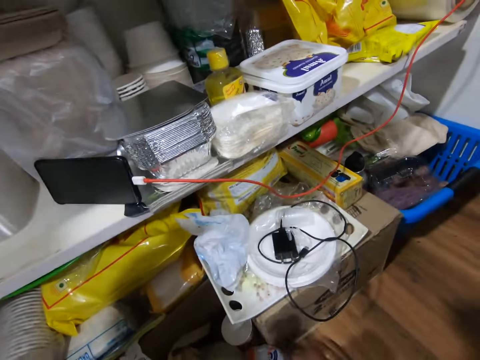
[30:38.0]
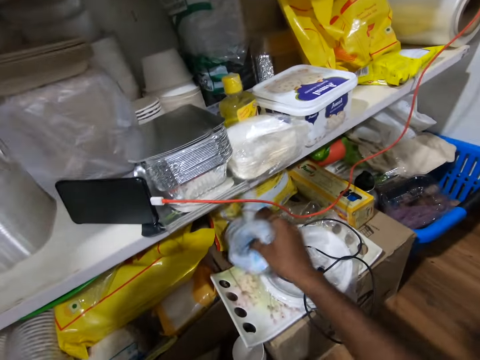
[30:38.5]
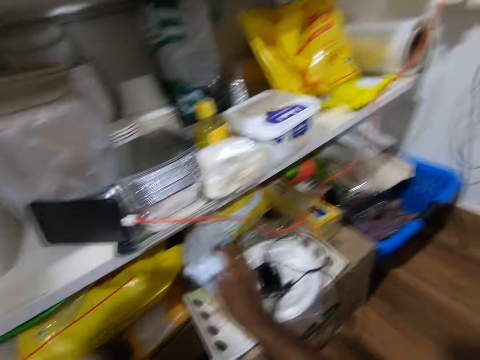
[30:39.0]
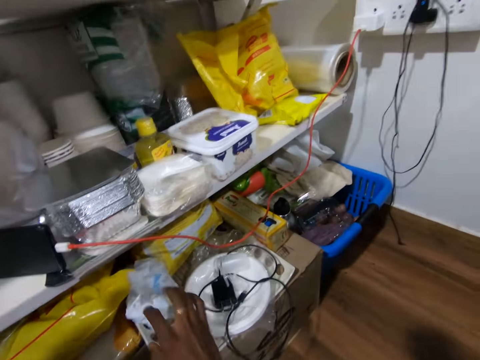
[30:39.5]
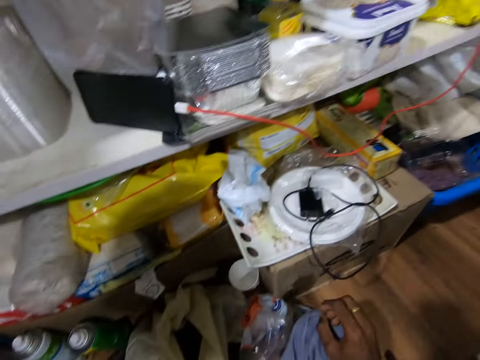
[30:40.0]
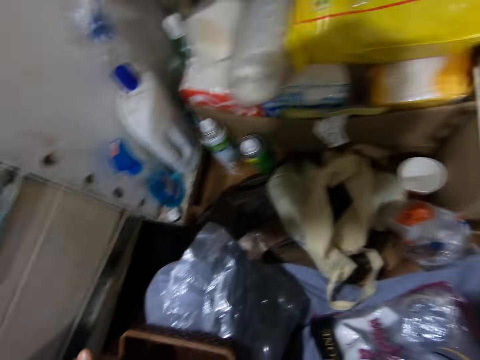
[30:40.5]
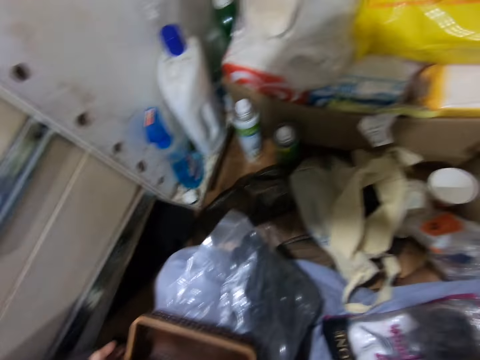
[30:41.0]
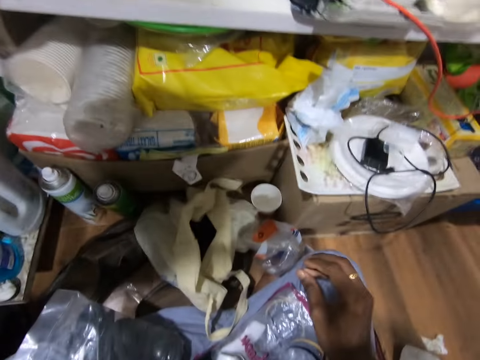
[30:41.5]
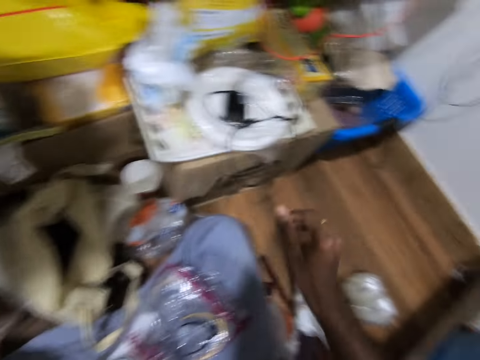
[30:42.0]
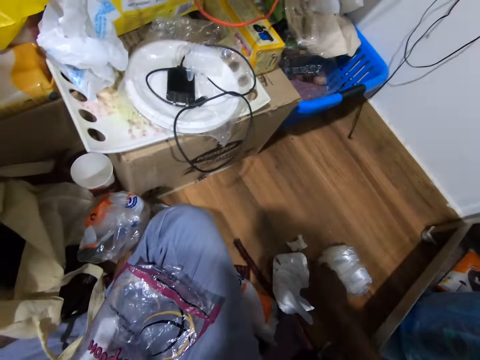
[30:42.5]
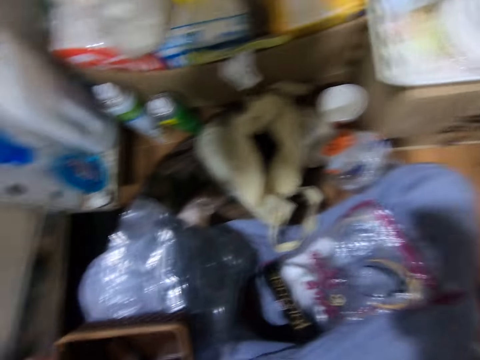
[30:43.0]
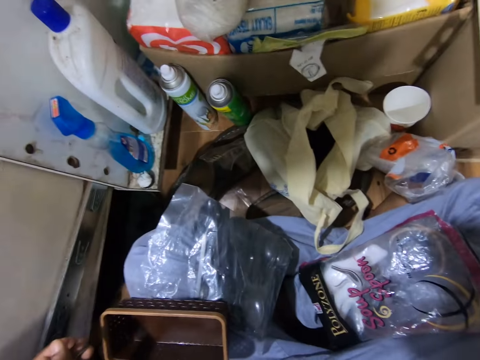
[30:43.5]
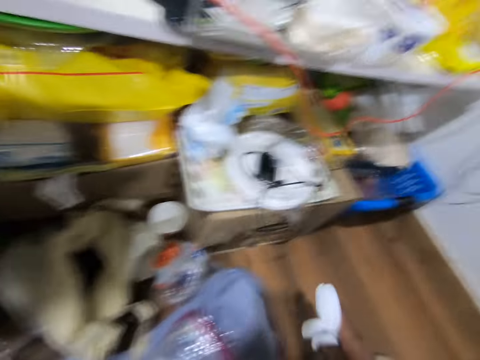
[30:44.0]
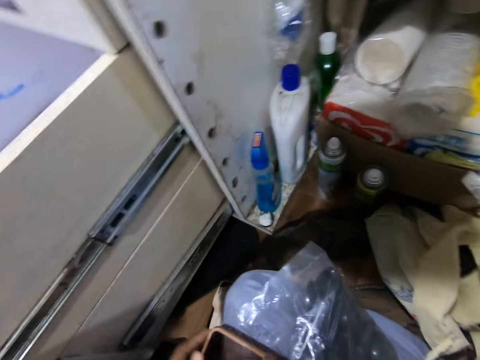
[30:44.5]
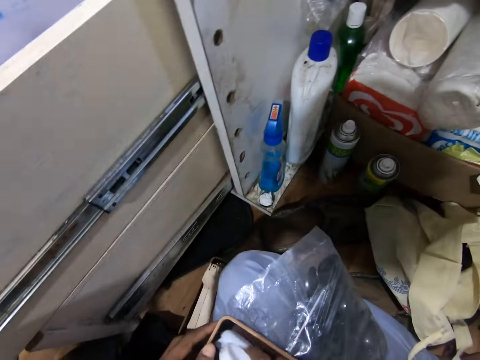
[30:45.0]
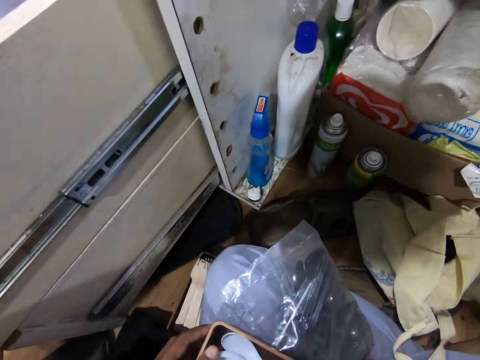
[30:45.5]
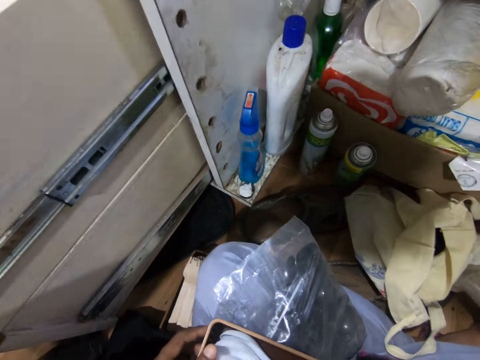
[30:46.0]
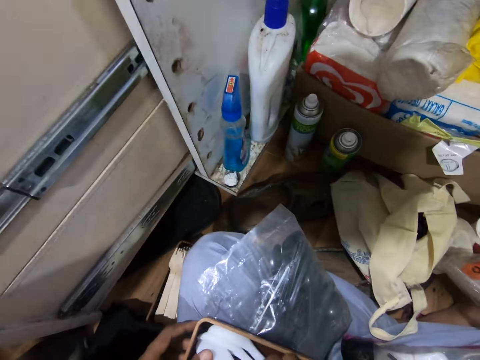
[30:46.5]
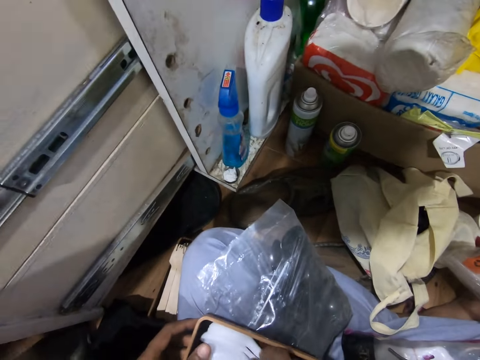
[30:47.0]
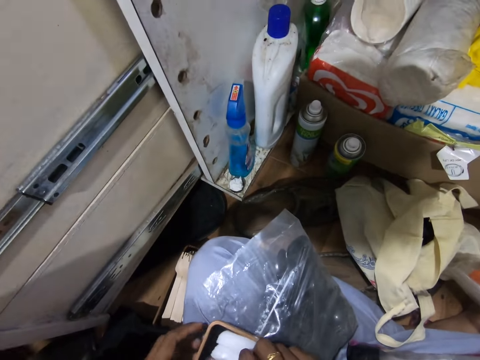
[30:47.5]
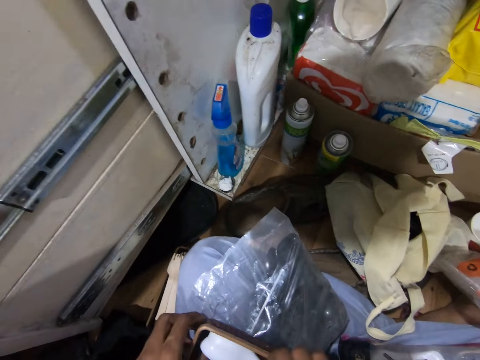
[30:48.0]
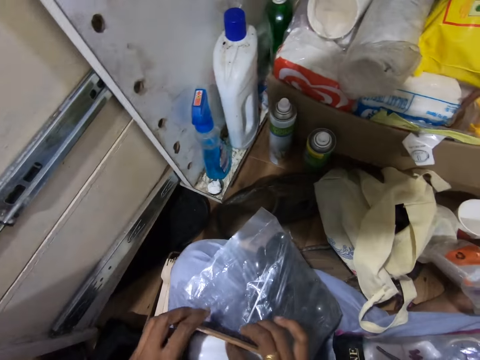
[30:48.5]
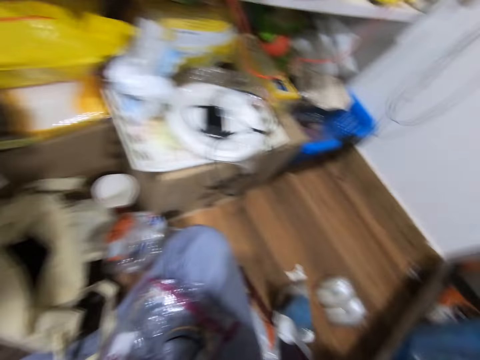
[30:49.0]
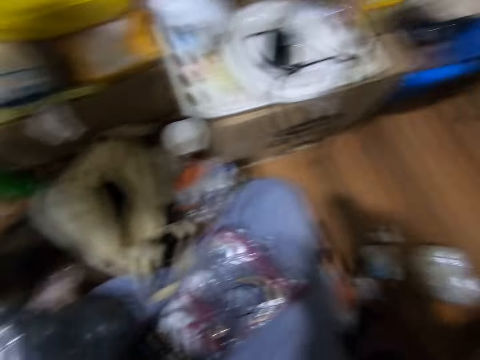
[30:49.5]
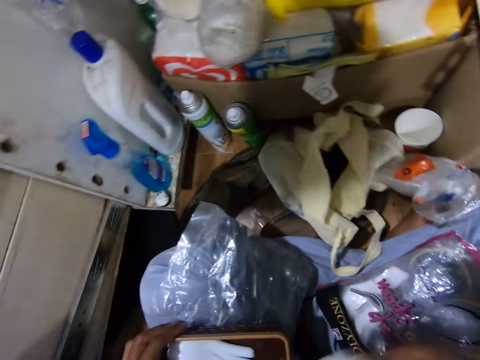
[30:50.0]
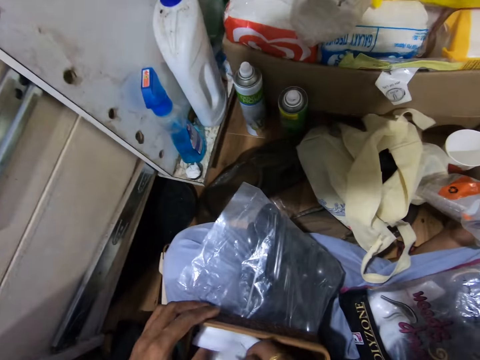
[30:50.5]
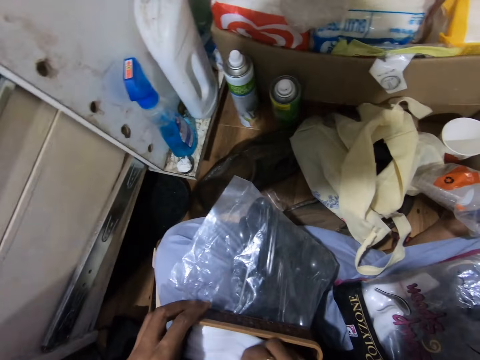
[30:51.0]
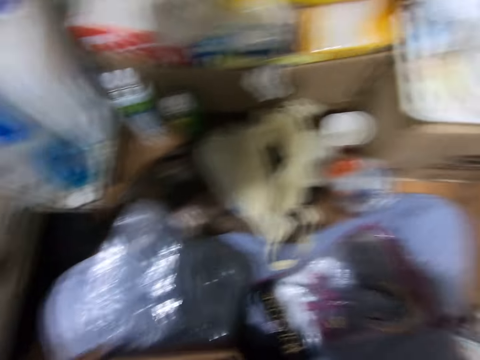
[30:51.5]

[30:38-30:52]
The camera wearer picks the nylon bag from the carton with his right hand. He touches the polythene bag. He drops the nylon bag on the carton with his right hand. He looks around. He picks the group of white spoons from the floor with his right hand. He picks a serviette. He holds the plate with his left hand. He puts the group of white spoons in the plate with his right hand. He wipes a dish. He picks the group of white spoons from the floor with his right hand. He puts the group of white spoons in the plate with his right hand.

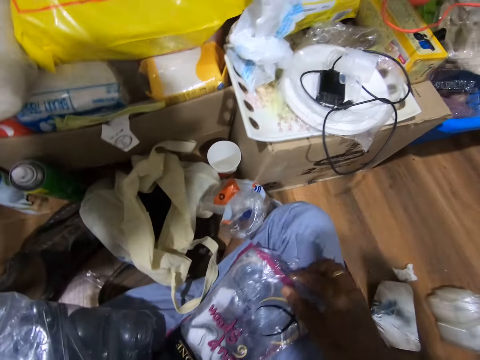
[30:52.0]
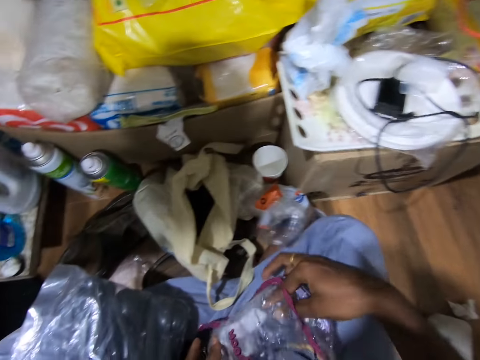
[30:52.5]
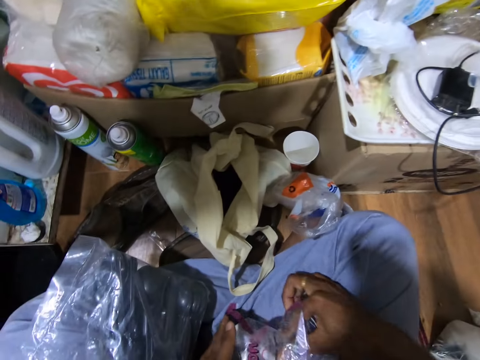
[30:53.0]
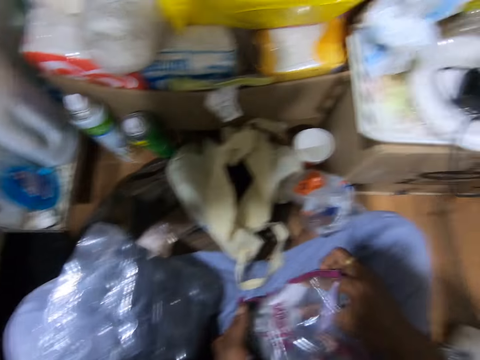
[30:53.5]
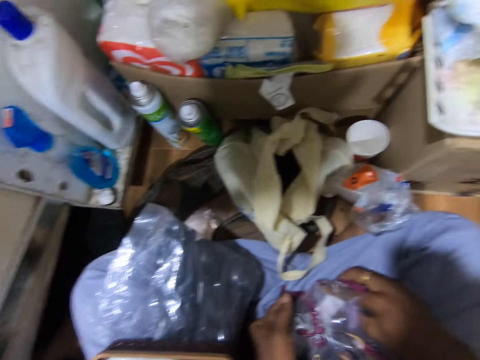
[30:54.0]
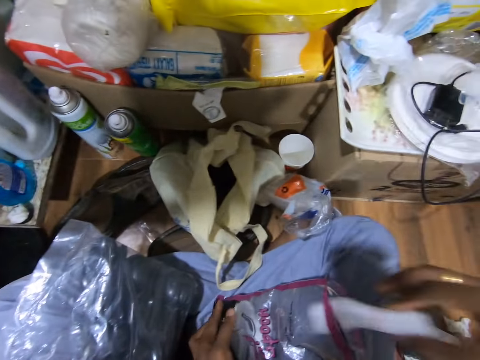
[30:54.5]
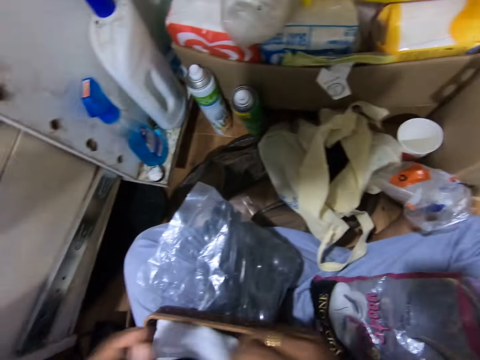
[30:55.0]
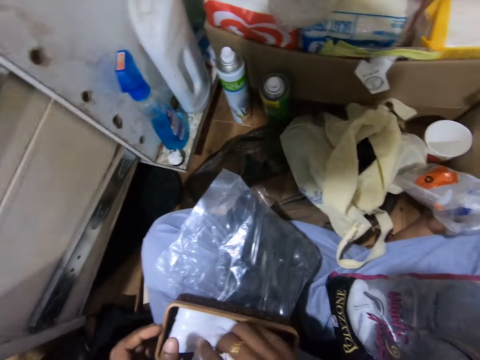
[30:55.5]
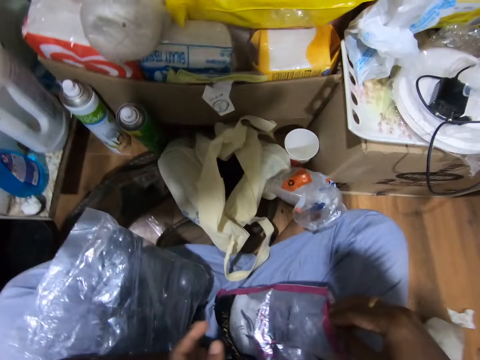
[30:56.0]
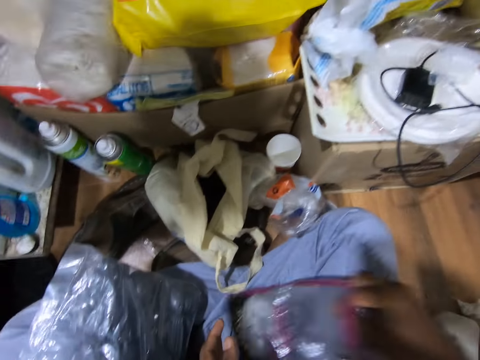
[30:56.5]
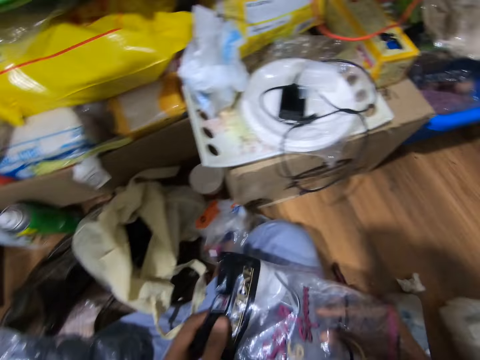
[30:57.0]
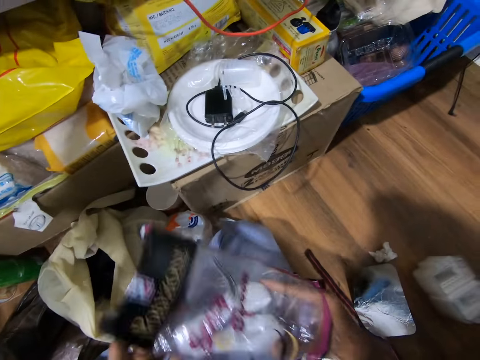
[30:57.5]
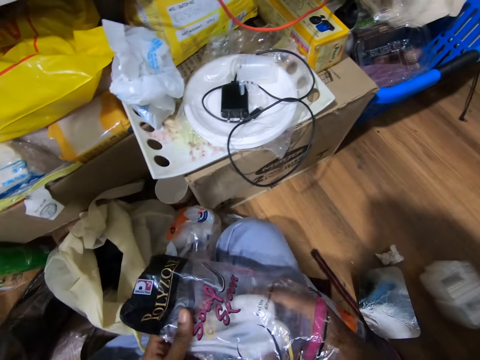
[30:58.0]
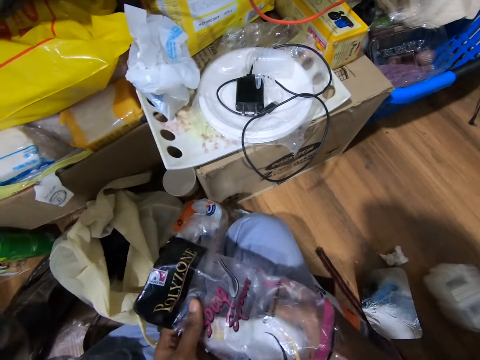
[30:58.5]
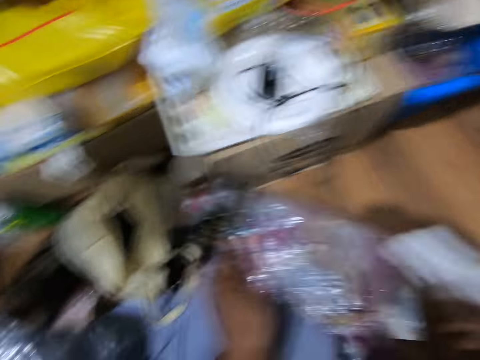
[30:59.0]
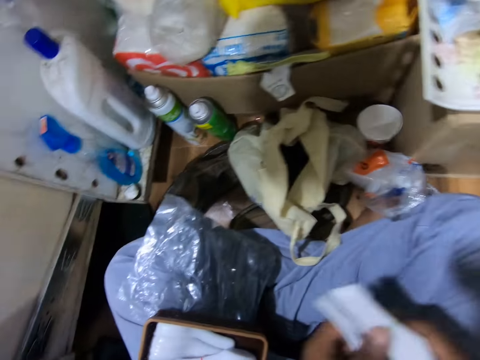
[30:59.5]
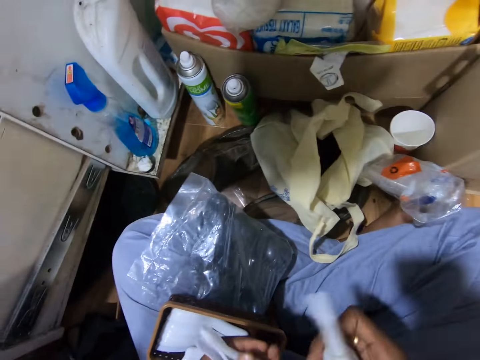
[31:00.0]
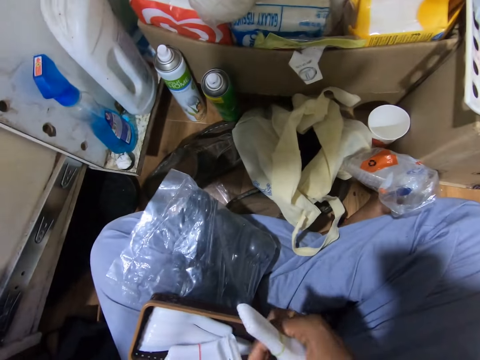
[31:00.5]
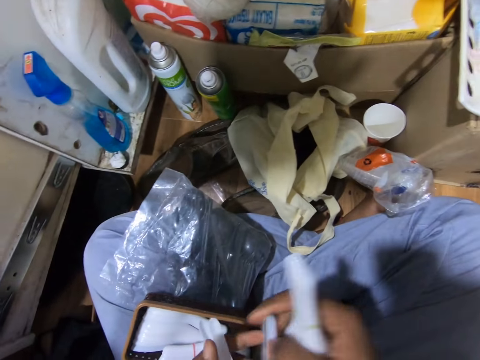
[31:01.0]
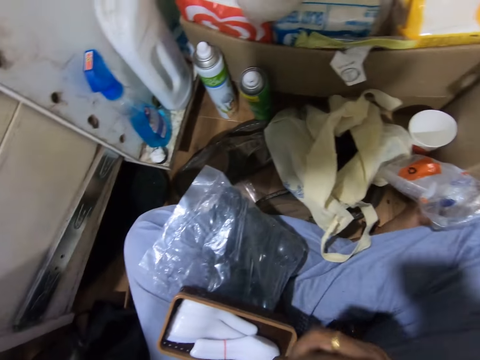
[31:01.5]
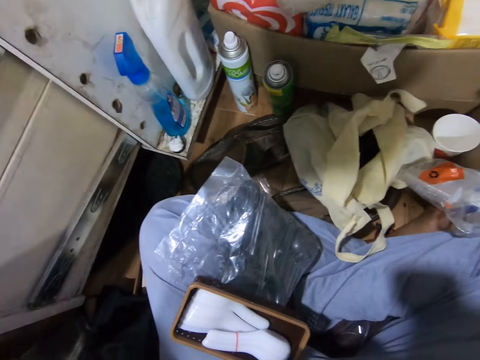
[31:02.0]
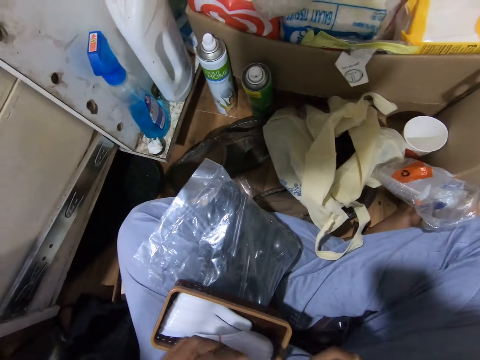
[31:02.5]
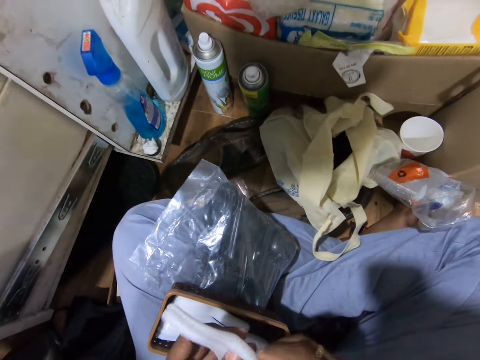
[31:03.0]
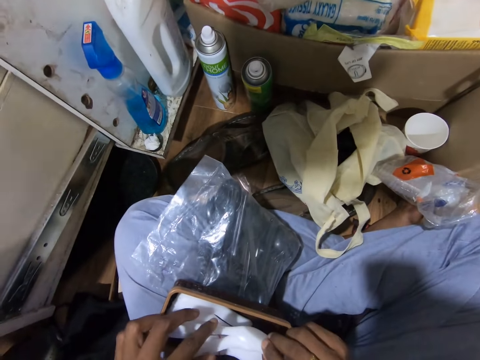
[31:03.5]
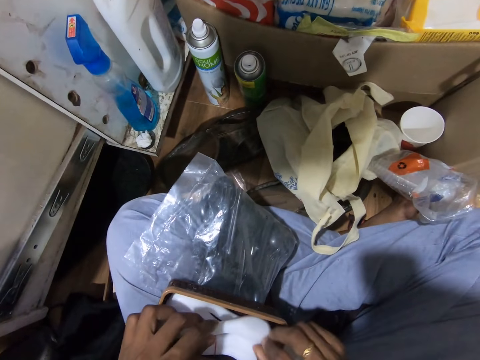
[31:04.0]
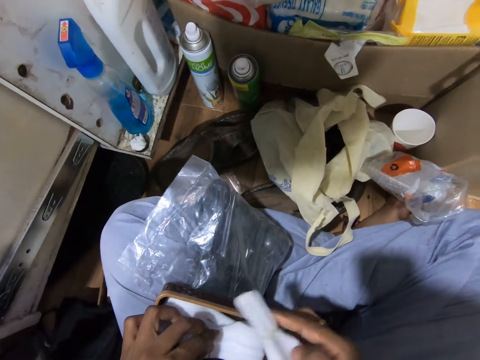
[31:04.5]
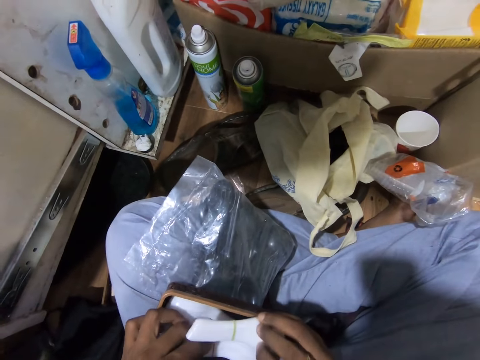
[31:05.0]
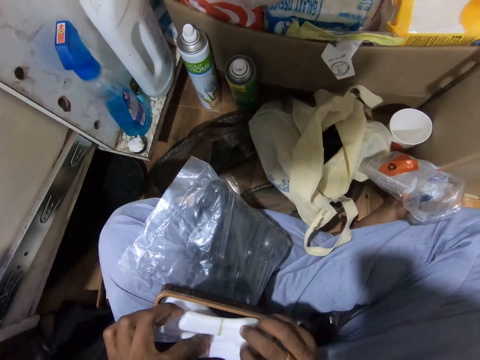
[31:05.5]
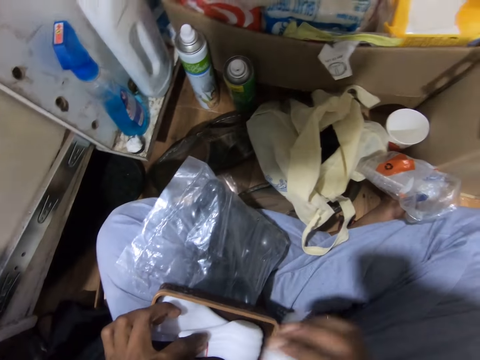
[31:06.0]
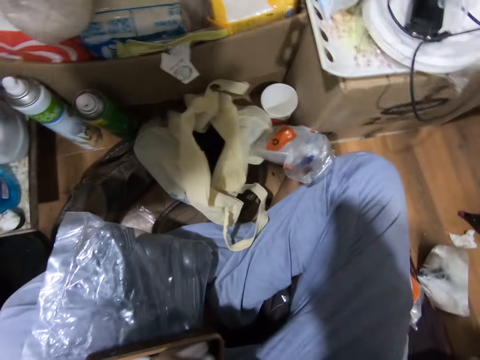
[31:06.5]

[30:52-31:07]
The camera wearer holds a pack of white spoons or polythene bag with both hands. He removes a group of white spoons from the pack of white spoons with his right hand. He puts the group of white spoons in the plate with his right hand. He holds the pack of white spoons with both hands. He removes a group of white spoons from the pack of white spoons with his right hand. He throws the pack of white spoons on the floor with his left hand. He holds the group of white spoons with his left hand. He counts the group of white spoons in his left hand. He holds the group of white spoons with his right hand. He removes something from the polythene bag. He holds the group of white spoons with his left hand. He puts the group of white spoons in the plate with his left hand. He puts the group of white spoons in the plate with his right hand.
